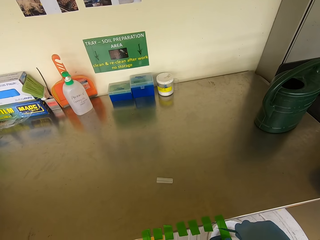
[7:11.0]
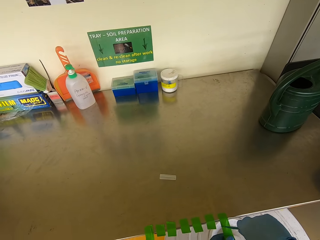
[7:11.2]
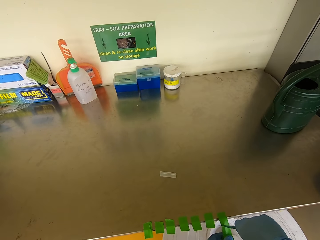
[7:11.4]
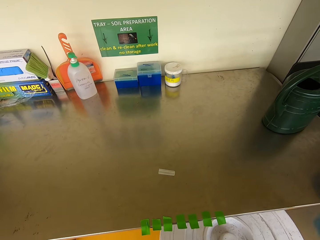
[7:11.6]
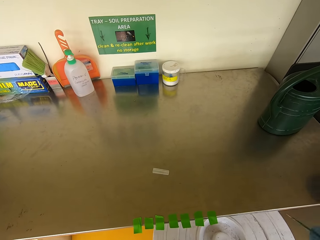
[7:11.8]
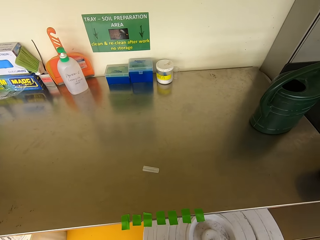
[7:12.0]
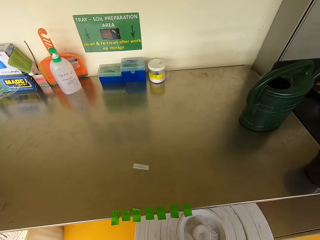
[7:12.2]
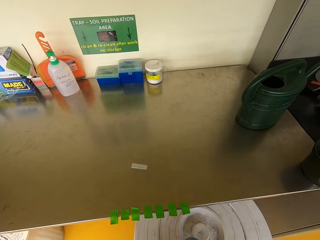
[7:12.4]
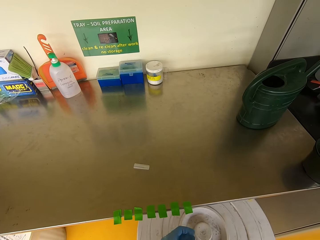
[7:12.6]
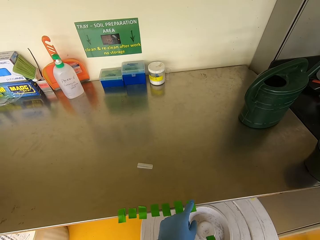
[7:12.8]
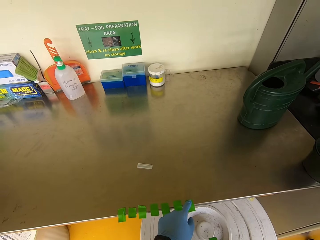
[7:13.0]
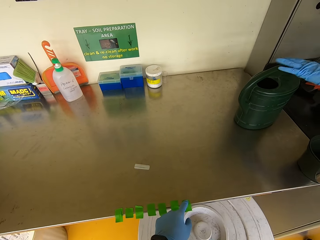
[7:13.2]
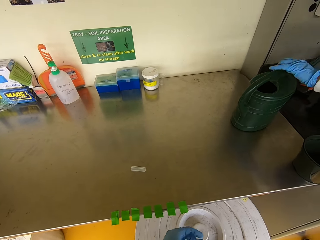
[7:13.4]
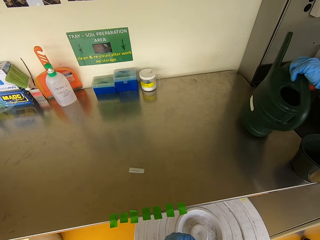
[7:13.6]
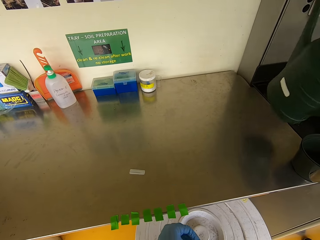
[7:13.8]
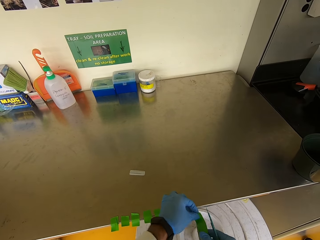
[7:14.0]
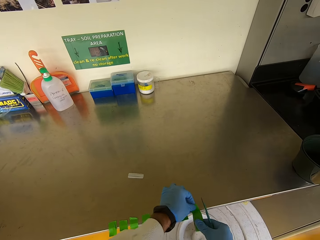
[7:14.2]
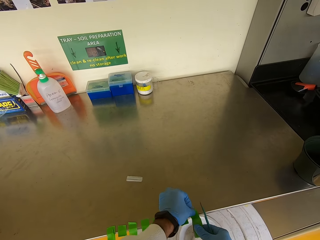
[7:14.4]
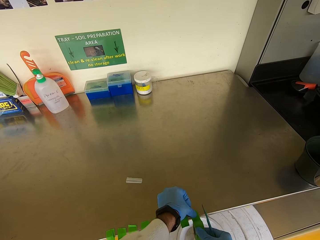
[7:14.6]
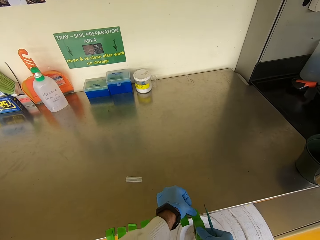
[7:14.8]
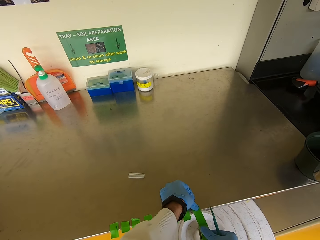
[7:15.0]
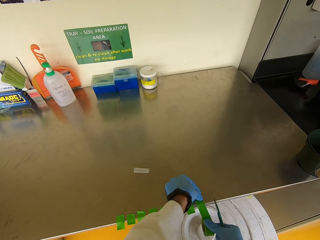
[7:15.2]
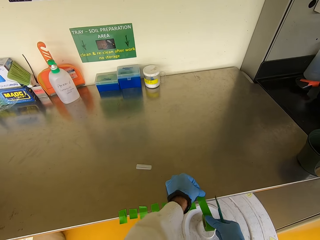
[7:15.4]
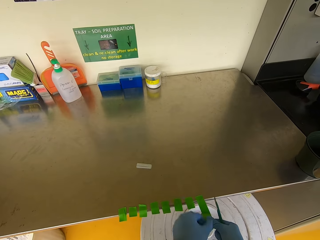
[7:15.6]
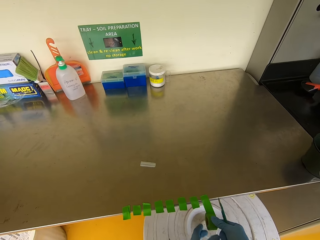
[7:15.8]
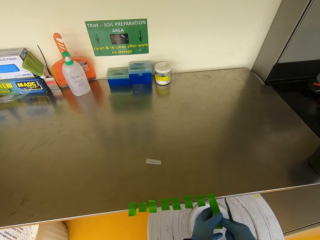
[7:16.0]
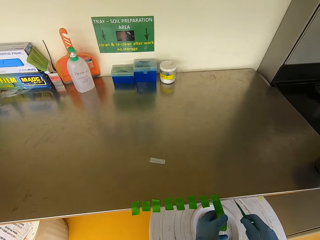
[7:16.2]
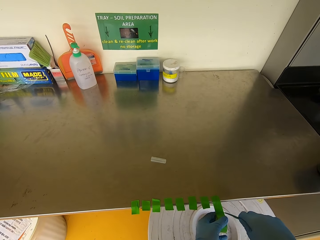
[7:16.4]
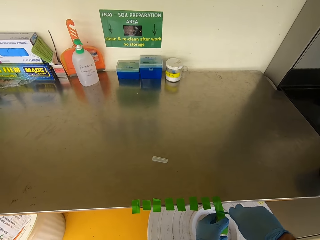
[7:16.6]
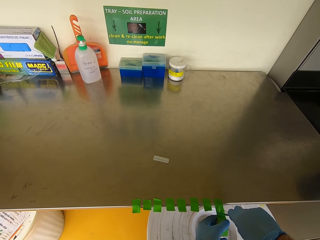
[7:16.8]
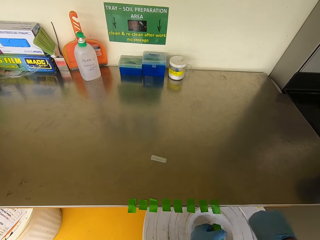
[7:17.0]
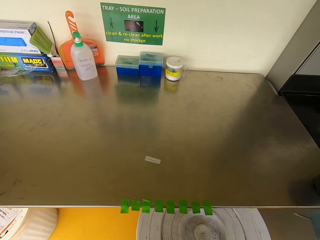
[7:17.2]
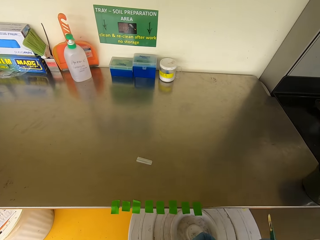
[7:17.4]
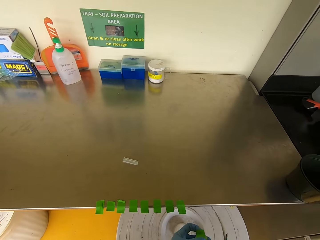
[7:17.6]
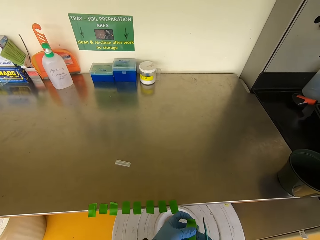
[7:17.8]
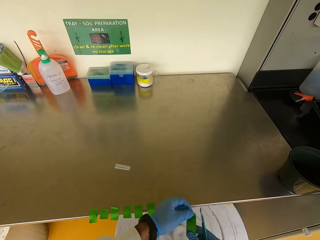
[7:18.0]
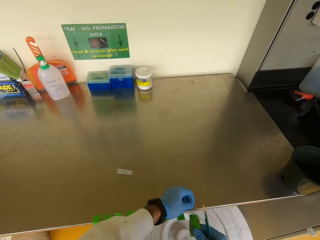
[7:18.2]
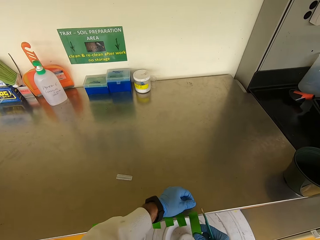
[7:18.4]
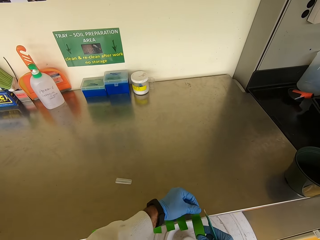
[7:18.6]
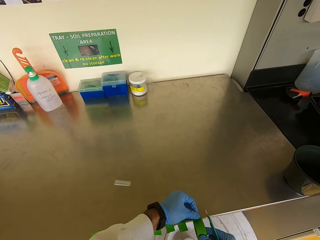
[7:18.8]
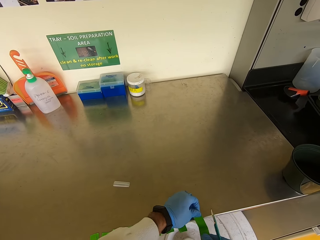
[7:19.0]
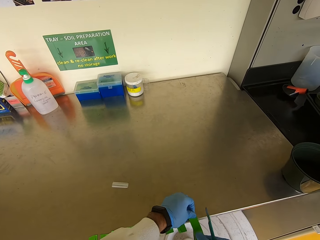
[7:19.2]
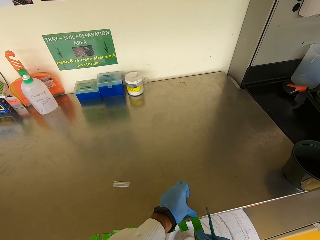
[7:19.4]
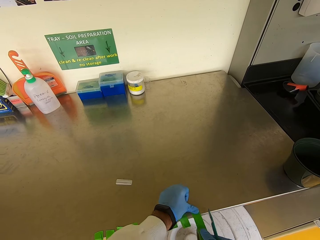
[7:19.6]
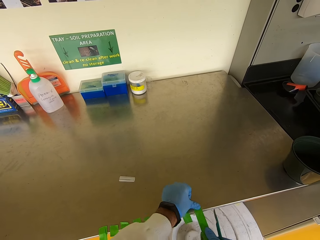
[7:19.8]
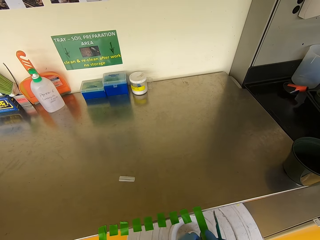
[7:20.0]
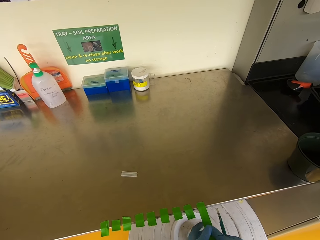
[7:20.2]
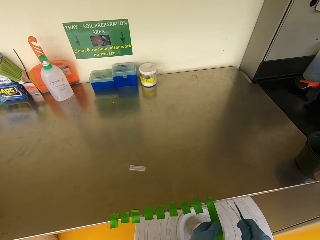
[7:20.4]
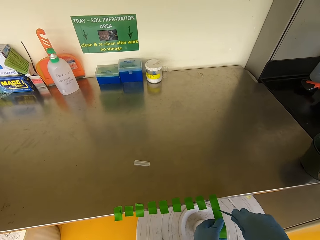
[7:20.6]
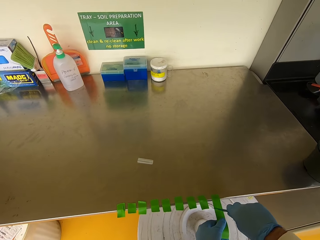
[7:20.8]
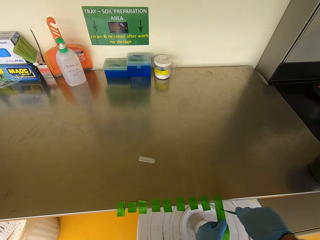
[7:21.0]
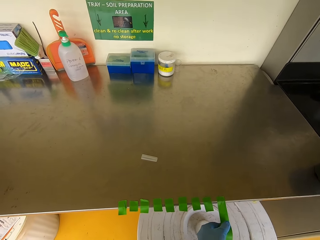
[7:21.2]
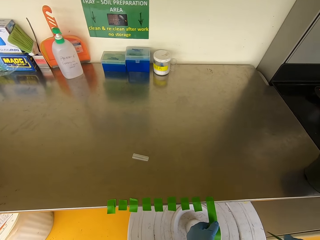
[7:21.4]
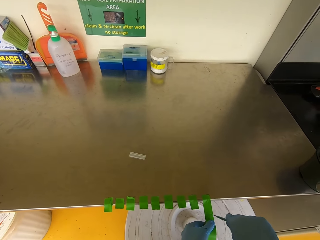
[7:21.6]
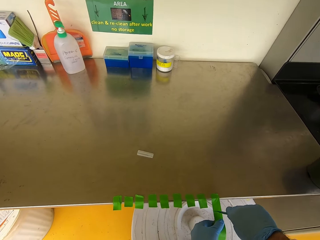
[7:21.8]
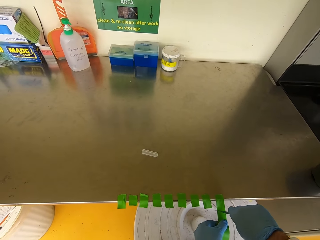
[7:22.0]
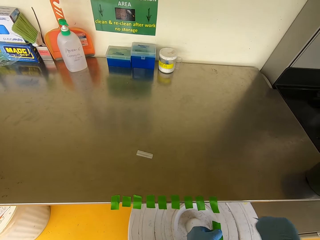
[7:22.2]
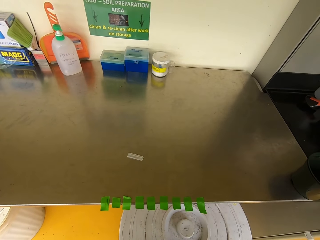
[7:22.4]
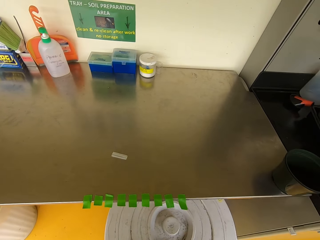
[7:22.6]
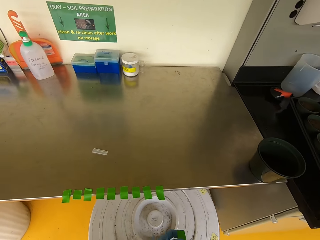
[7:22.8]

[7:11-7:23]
The camera wearer cuts the green plant tie tape. A man picks up a watering can. The camera wearer sticks the plant tie tape on a counter. They cut the green plant tie tape. They stick the plant tie tape on the counter. They cut the green plant tie tape.

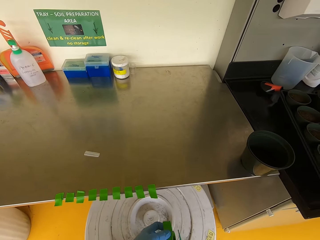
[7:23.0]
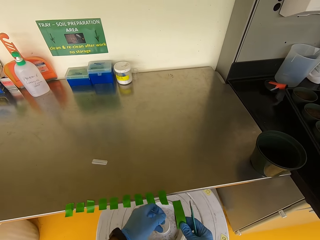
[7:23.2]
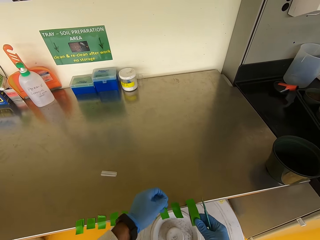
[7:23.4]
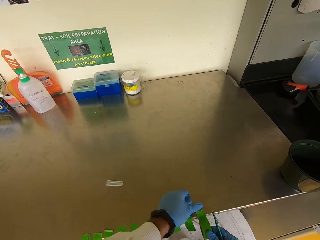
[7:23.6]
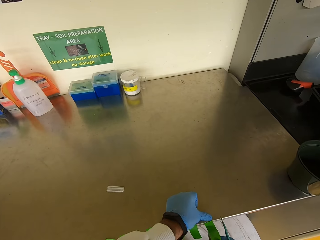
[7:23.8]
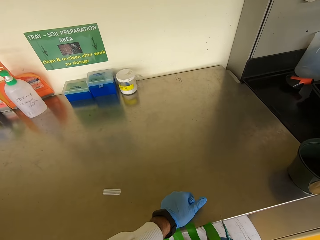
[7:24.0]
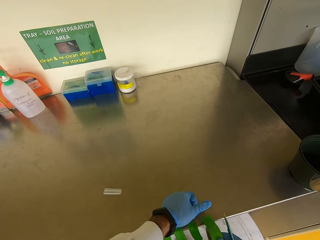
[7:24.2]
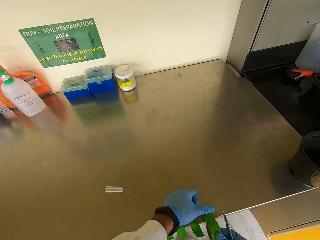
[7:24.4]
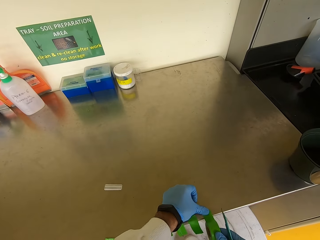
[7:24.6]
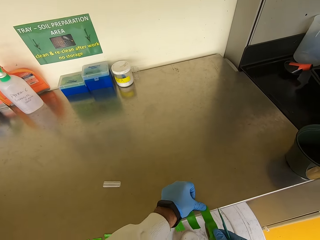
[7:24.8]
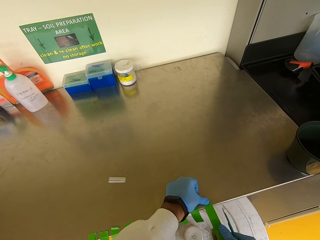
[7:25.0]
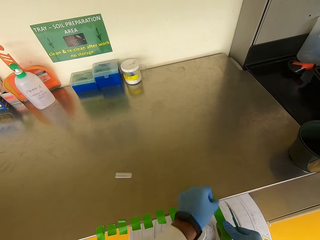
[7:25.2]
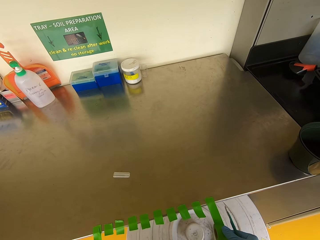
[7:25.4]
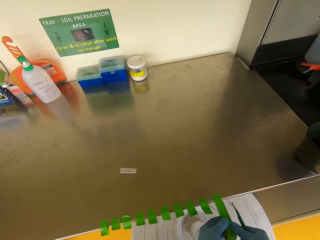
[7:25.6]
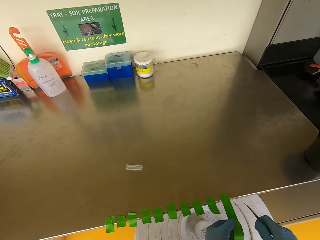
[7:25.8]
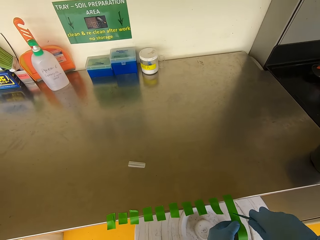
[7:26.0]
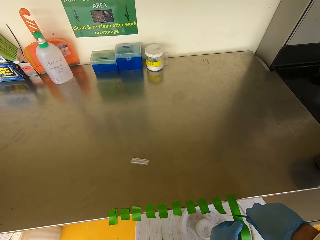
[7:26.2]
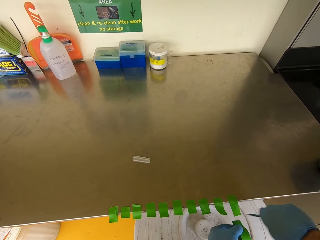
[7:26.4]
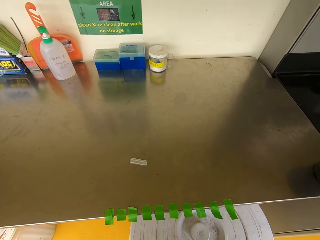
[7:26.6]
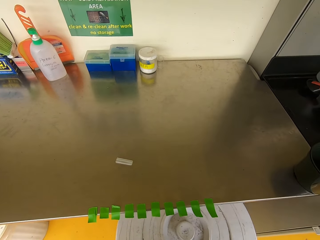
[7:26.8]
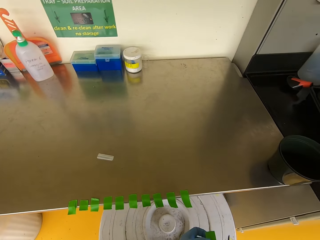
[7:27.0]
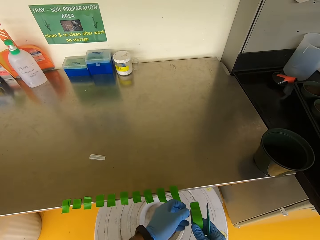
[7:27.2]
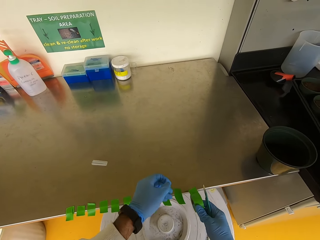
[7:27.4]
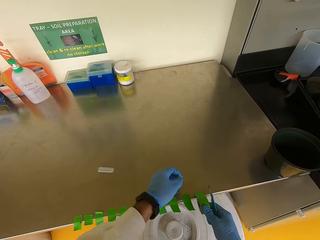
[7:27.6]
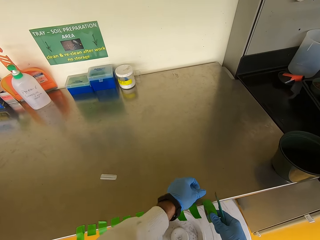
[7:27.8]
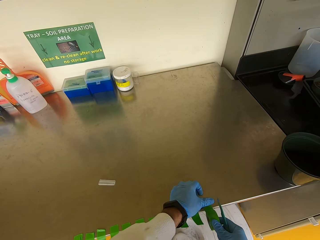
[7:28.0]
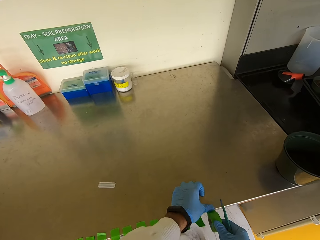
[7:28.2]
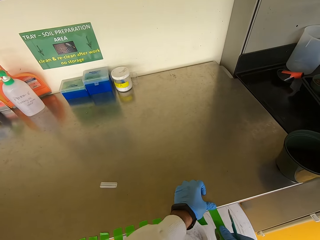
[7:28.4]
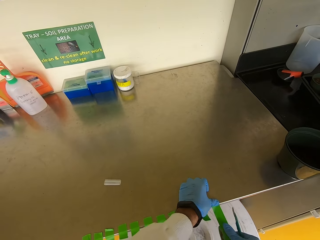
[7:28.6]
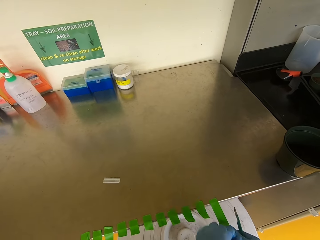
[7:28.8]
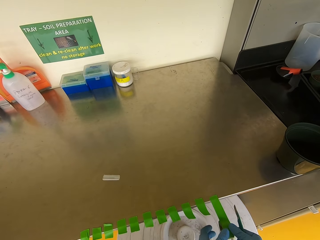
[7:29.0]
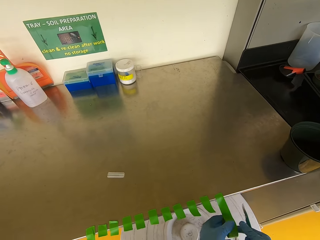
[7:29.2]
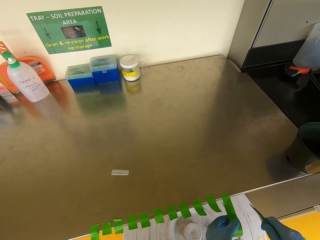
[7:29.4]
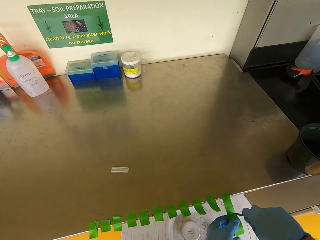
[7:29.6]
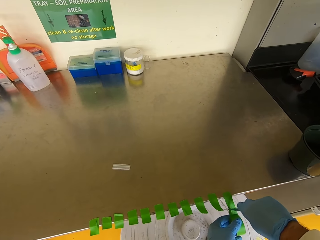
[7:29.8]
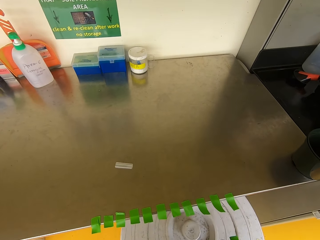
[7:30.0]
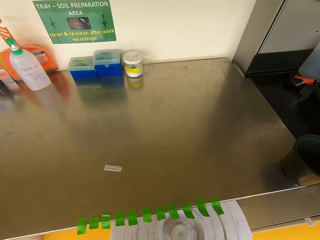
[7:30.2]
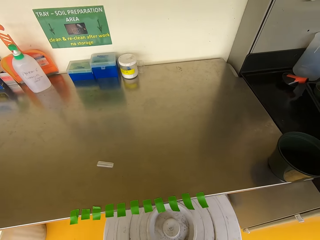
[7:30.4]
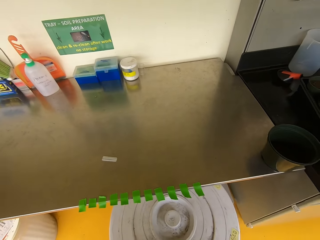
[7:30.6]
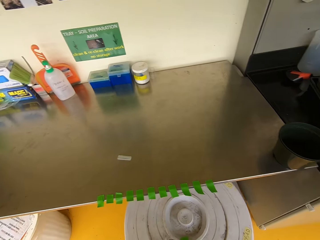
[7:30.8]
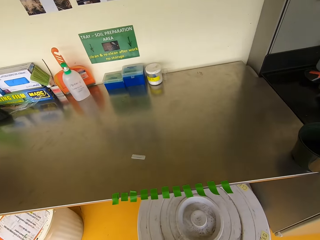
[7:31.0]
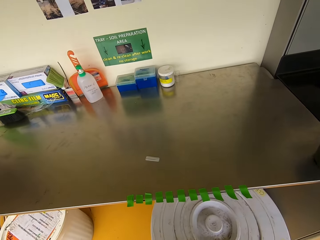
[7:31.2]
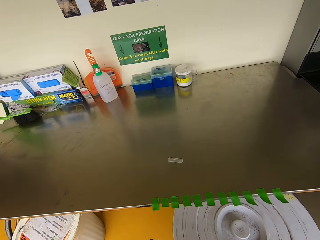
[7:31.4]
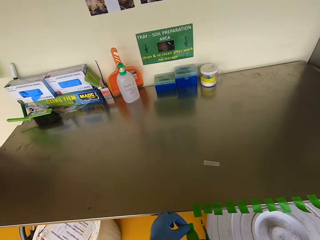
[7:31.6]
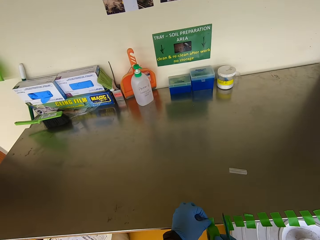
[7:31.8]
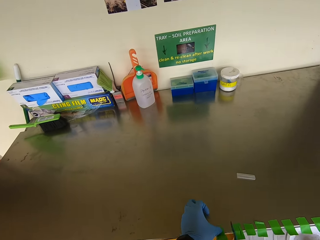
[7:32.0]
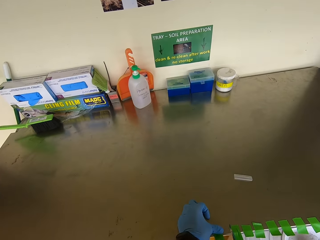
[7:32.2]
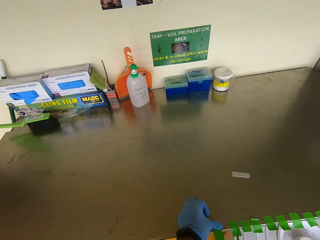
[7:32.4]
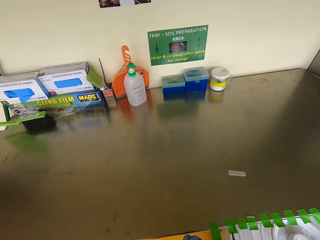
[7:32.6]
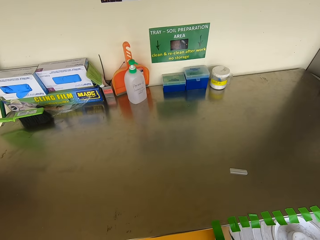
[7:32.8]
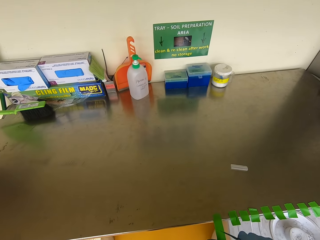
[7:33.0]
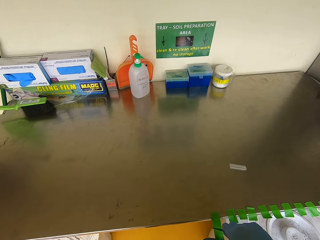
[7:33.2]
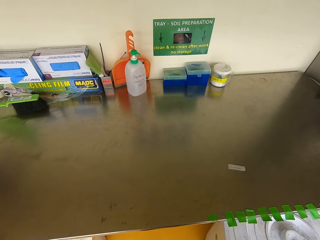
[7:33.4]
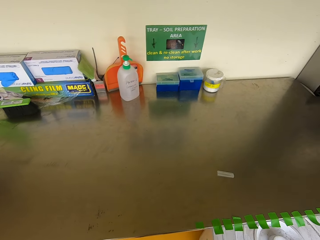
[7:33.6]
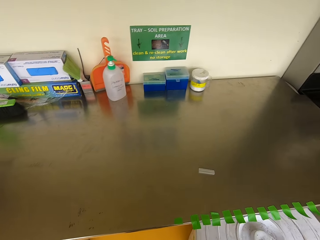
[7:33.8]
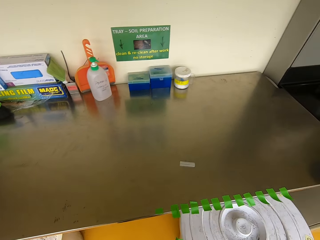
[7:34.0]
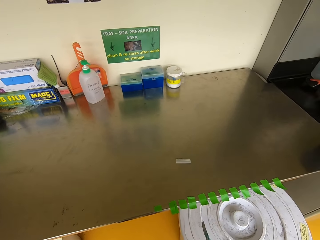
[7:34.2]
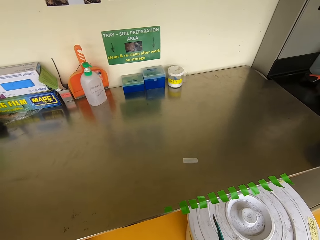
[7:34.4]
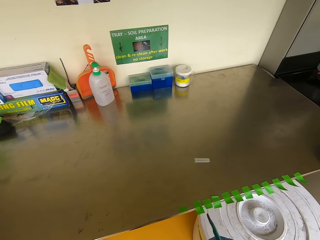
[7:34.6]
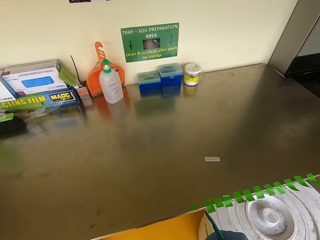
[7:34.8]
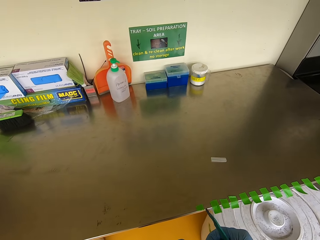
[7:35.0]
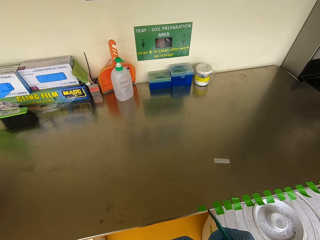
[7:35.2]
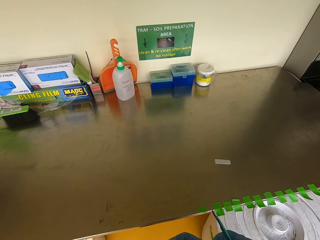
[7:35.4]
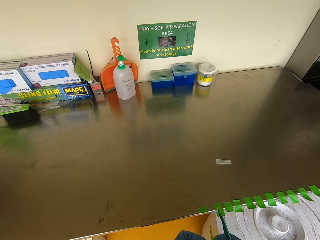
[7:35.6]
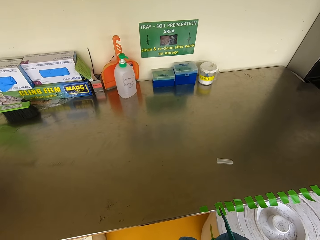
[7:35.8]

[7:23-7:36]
The camera wearer sticks the plant tie tape on a counter. They cut the green plant tie tape. They stick the plant tie tape on the counter. They cut the green plant tie tape. They stick the plant tie tape on the counter. They cut the green plant tie tape.
